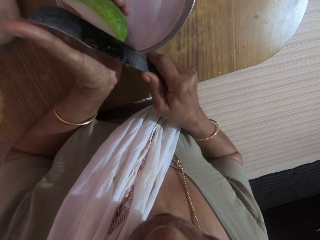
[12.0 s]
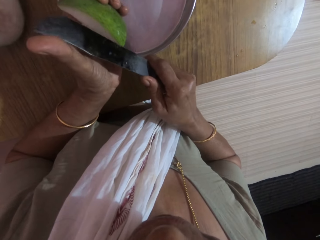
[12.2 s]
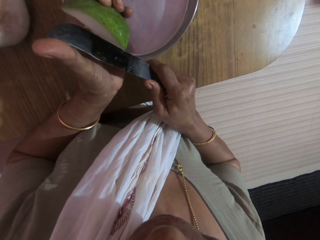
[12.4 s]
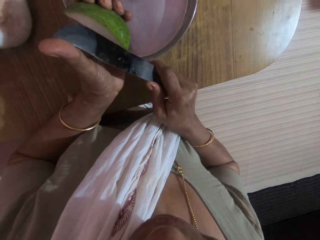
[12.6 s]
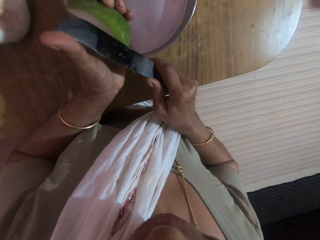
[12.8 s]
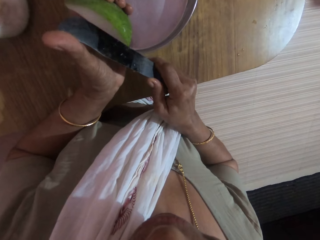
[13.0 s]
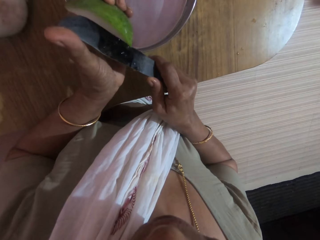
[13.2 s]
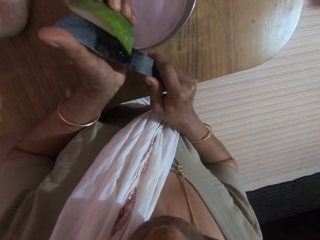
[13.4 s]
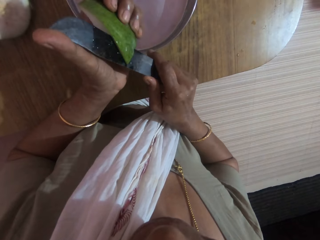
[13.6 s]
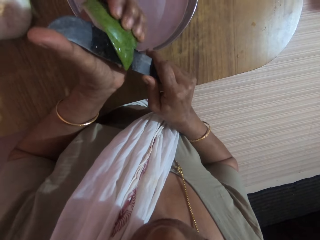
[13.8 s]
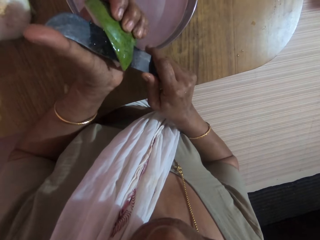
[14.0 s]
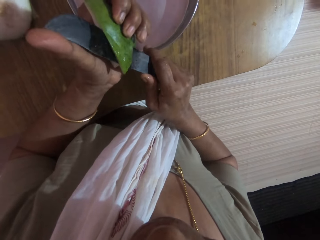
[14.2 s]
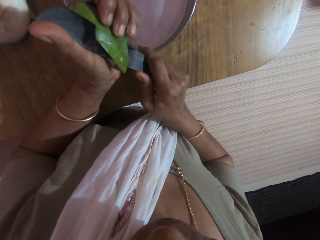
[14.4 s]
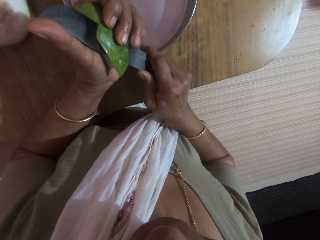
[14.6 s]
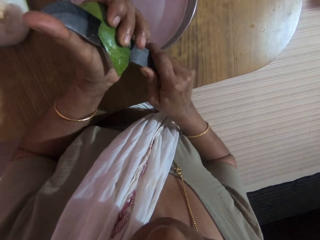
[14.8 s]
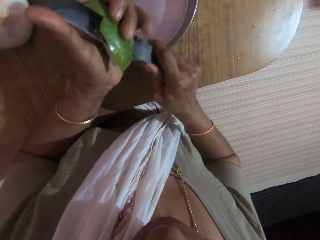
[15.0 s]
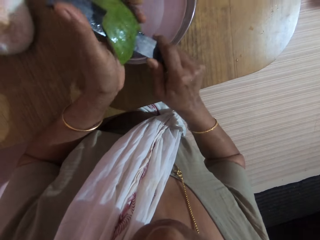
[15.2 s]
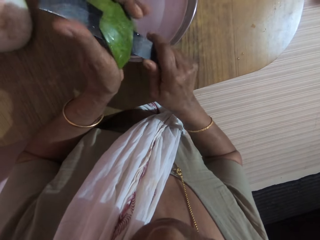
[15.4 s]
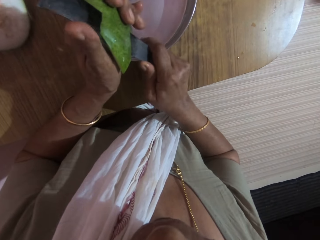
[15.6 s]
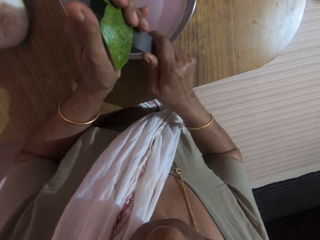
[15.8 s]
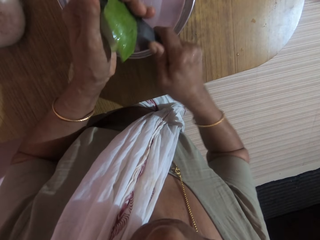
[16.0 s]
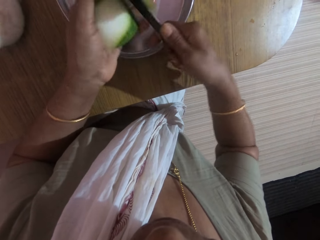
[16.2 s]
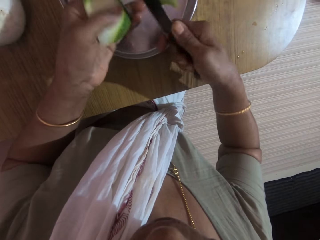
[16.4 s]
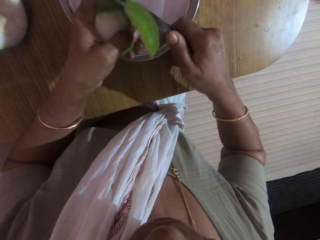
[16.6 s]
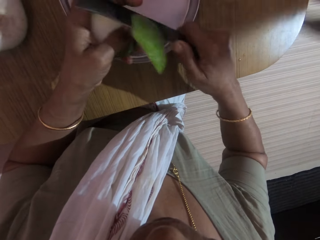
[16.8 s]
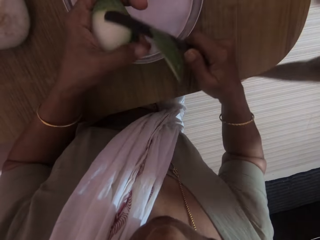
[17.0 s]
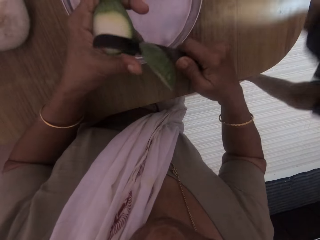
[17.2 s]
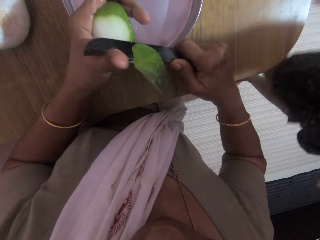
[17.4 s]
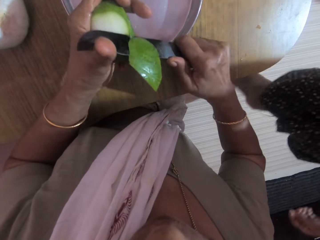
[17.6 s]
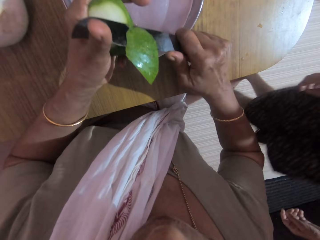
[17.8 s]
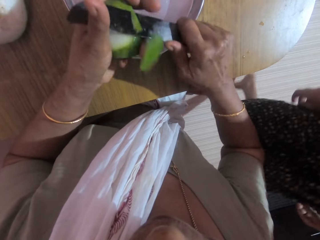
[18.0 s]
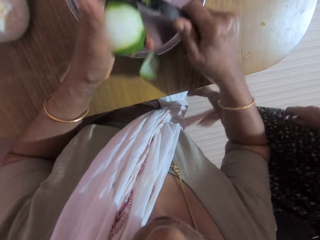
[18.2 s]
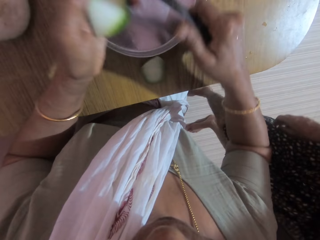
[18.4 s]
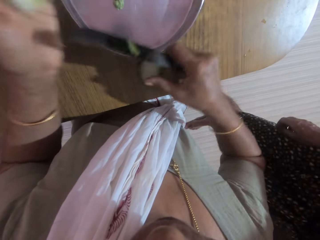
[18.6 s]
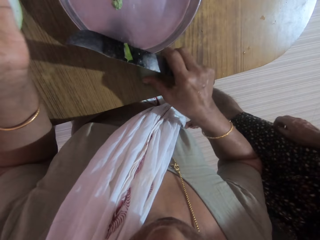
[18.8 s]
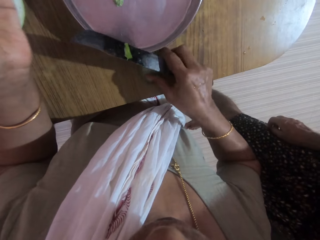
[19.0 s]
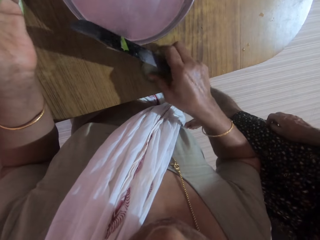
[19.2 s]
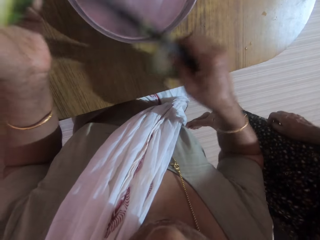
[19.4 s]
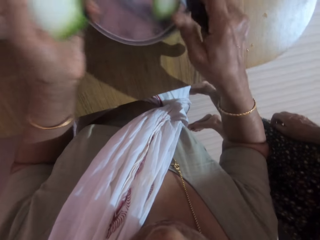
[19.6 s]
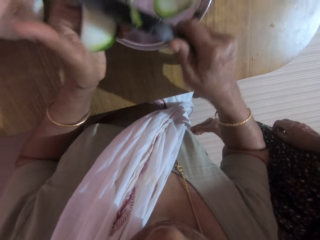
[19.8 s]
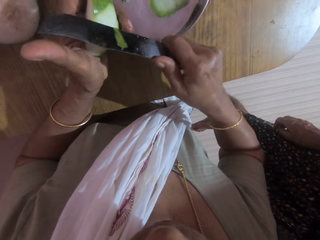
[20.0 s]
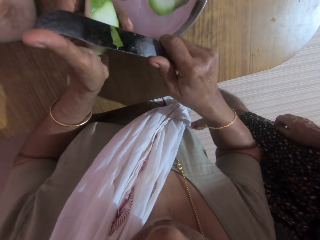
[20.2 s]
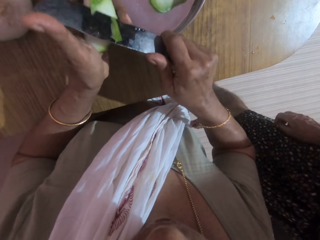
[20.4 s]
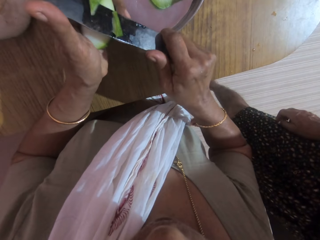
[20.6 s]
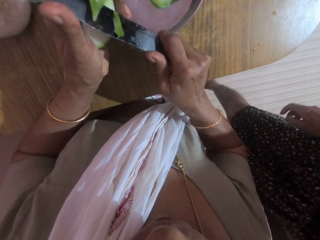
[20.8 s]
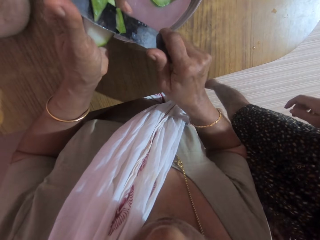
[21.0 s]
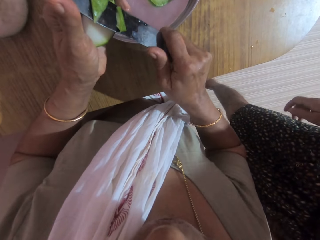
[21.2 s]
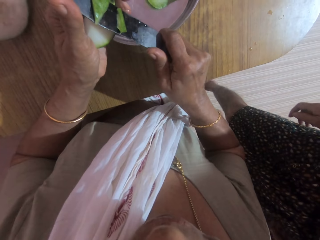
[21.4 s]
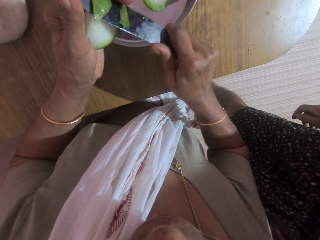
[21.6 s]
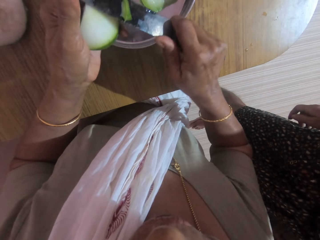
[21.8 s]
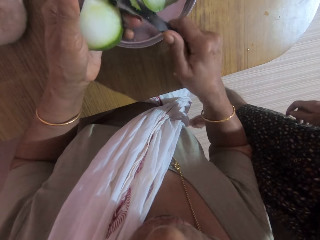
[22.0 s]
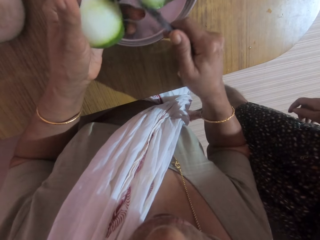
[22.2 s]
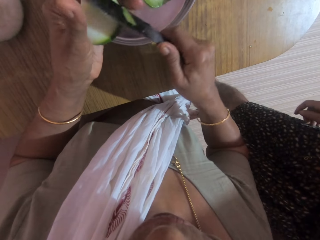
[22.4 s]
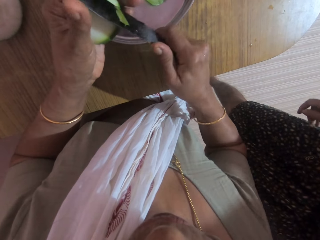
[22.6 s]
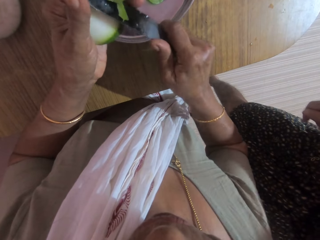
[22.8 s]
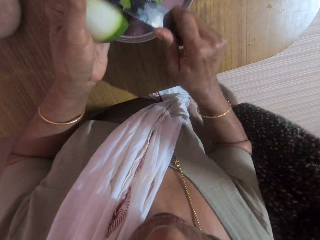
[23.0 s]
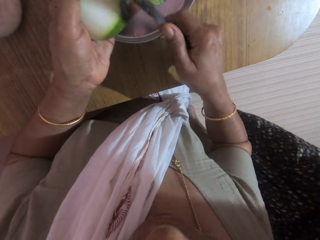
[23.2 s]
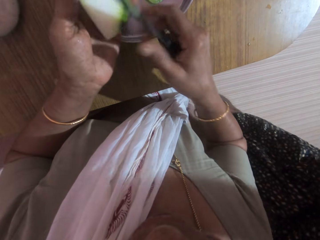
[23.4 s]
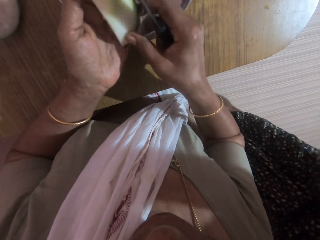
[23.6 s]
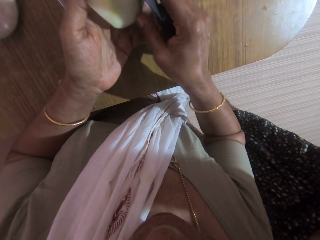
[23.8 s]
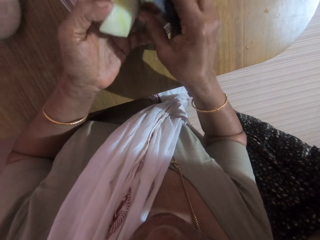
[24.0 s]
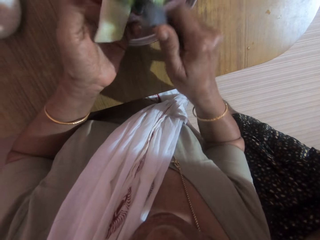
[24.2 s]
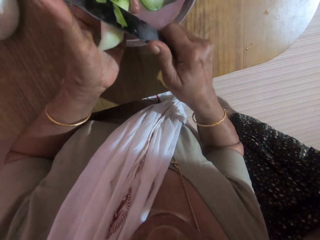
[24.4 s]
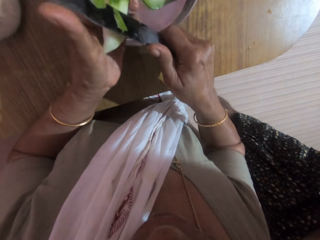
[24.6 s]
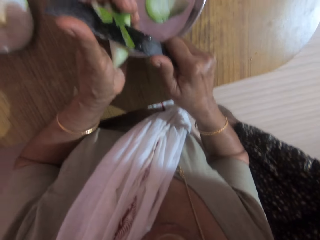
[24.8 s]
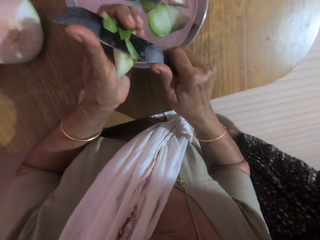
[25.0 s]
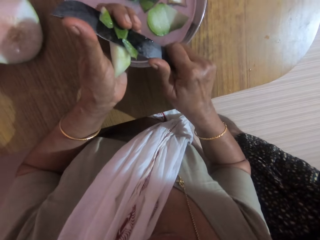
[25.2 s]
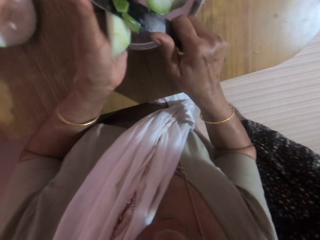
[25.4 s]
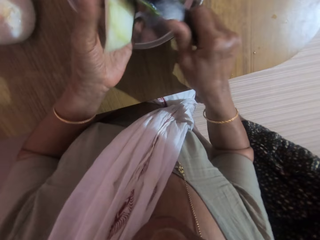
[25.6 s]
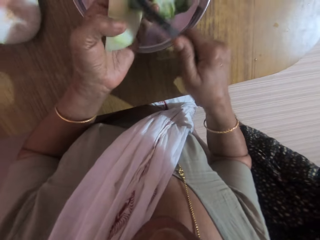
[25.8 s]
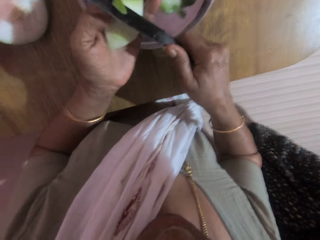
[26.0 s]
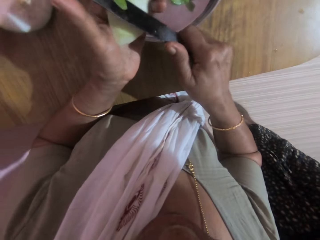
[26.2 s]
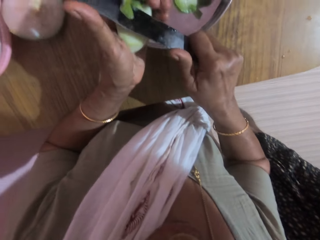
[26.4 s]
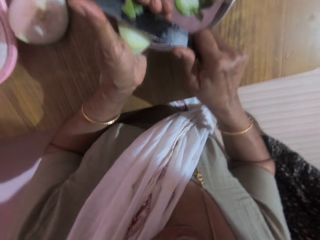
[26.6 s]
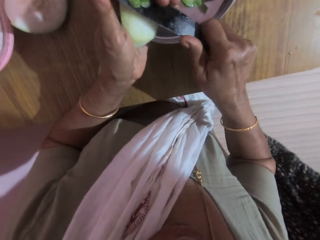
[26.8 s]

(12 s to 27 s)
The camera wearer slices off the back of the unripe pawpaw or chayote squash in her left hand with the knife in her right hand. The man walks towards the camera wearer. The camera wearer picks a peel from the table with her right hand. She drops the peel on the tray with her right hand. She slices off the back of the unripe pawpaw in her left hand with the knife in her right hand. She converses with the man.

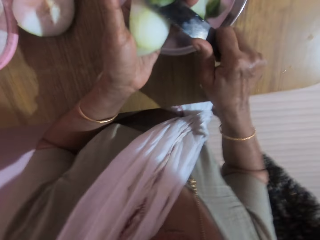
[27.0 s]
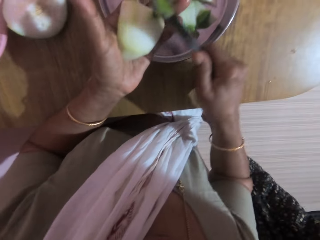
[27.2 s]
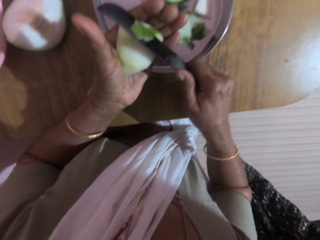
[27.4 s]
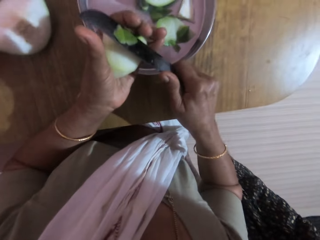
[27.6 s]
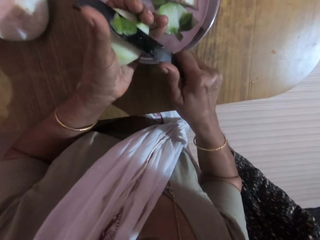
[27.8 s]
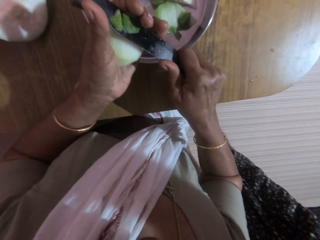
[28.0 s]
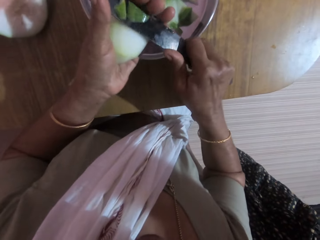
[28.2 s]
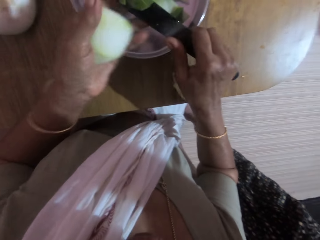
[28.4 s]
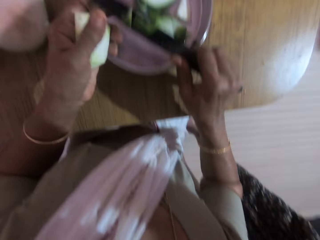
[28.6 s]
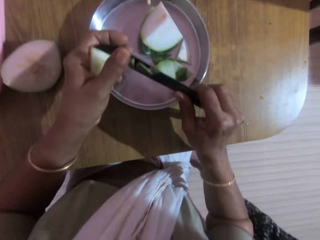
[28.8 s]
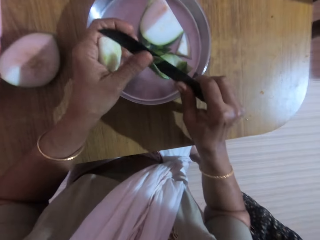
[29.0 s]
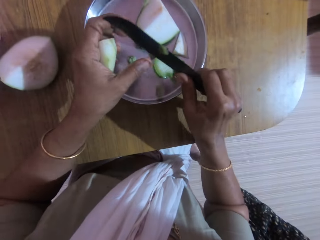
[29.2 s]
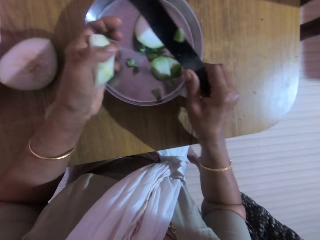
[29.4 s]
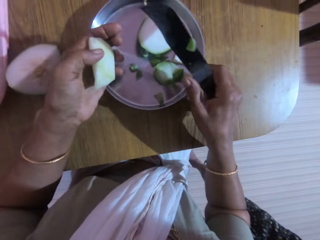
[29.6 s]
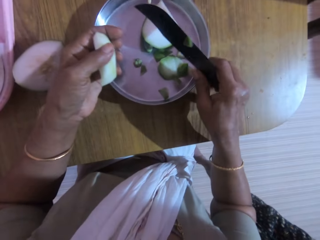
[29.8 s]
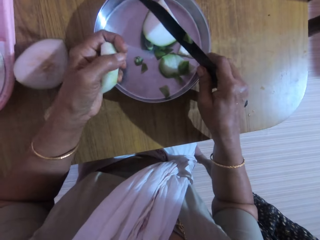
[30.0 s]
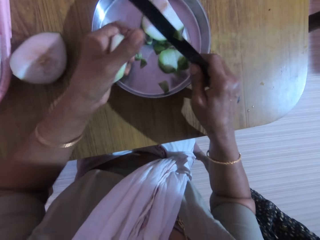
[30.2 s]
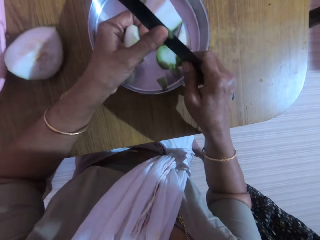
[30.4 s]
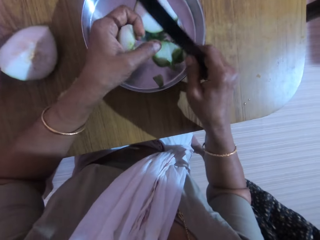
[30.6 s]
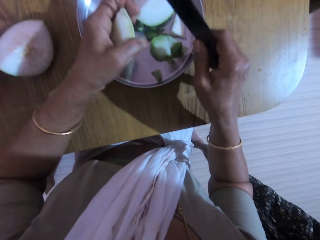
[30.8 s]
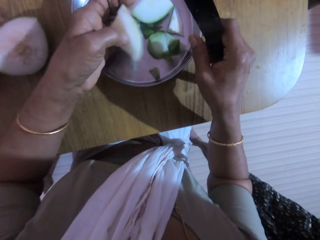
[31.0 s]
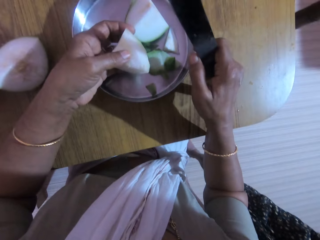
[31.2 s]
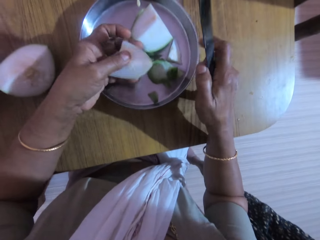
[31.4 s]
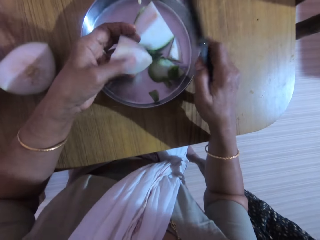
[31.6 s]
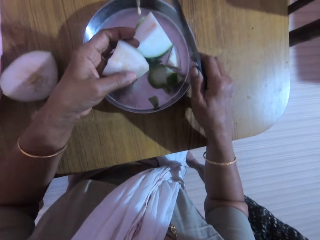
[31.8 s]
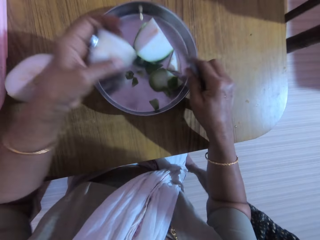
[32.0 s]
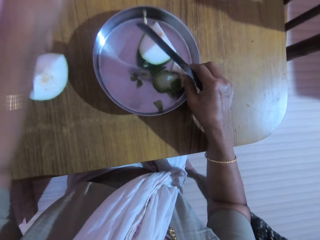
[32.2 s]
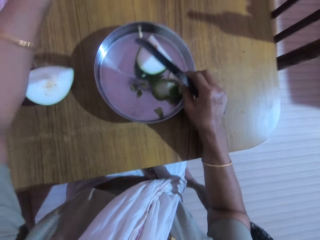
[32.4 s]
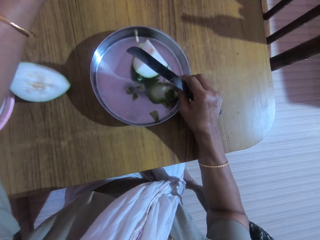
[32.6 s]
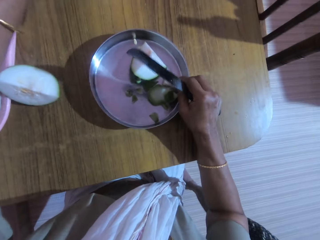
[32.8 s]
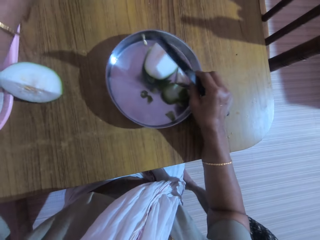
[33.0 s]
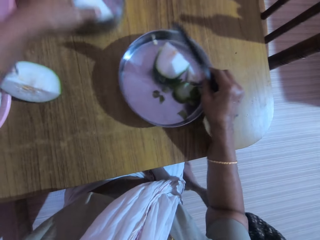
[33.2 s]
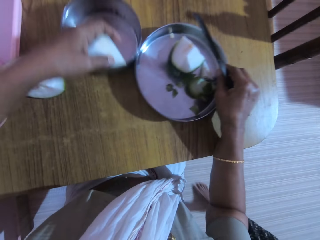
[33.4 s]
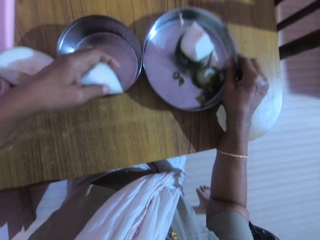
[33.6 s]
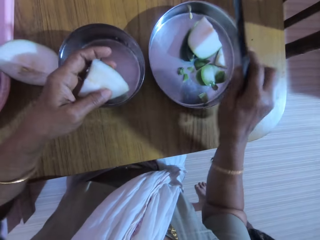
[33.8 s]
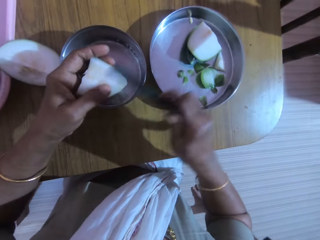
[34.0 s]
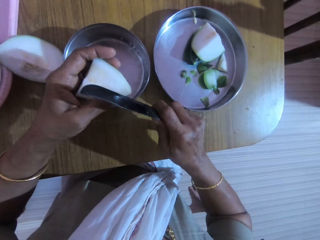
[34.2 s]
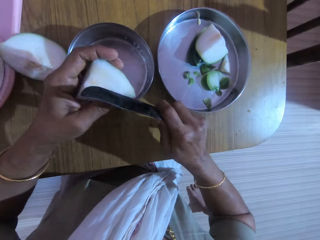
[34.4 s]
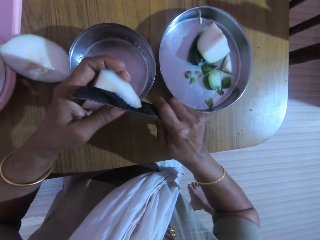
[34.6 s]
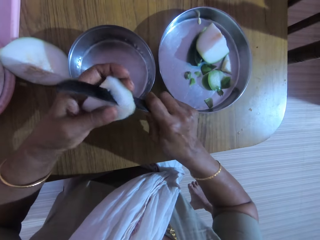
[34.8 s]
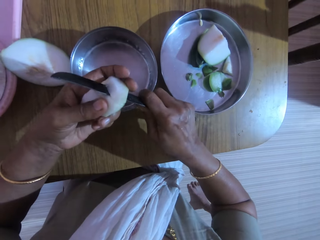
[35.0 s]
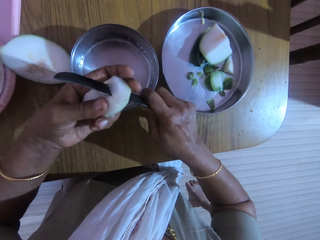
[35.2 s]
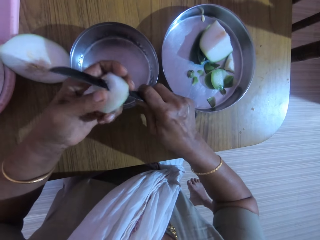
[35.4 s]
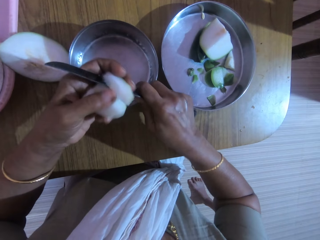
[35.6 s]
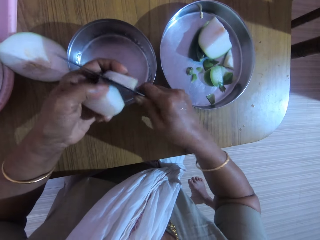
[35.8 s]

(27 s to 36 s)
The camera wearer removes a peel from the knife in her right hand with her left hand. She wipes the pieces of chayote squash or unripe pawpaw on the knife. She removes a peel from the knife in her right hand with her left hand again. She places her right hand on the table. She shifts the tray on the table with her right hand and pulls a bowl on the table with her left hand. She cuts the unripe pawpaw in her left hand with the knife in her right hand.
